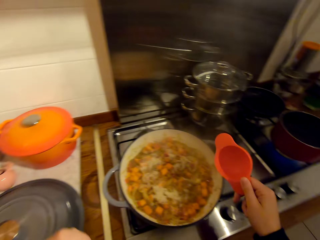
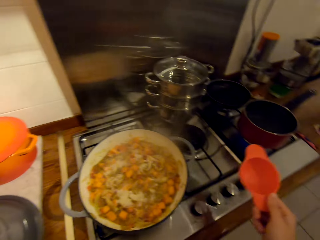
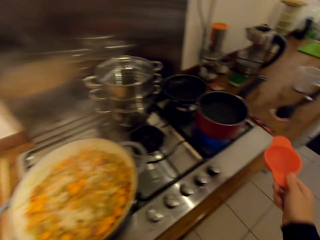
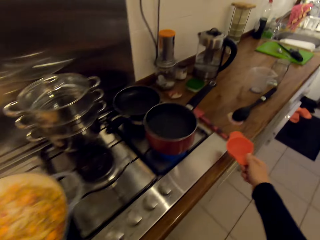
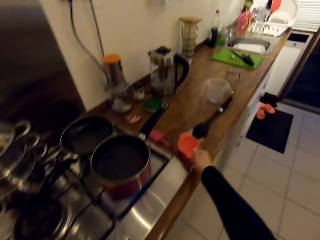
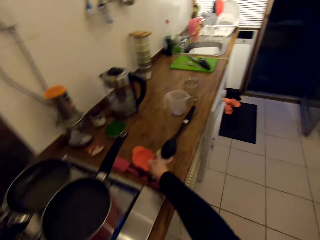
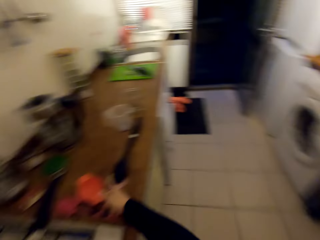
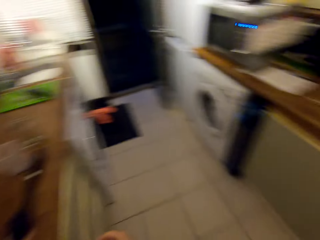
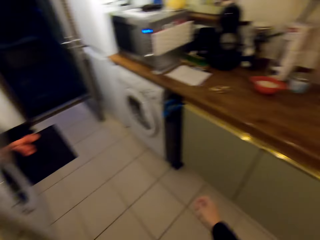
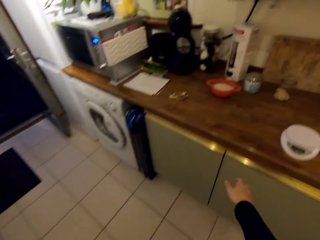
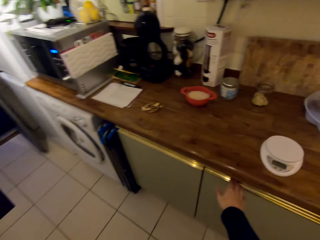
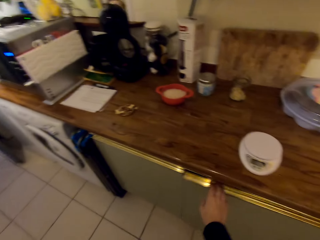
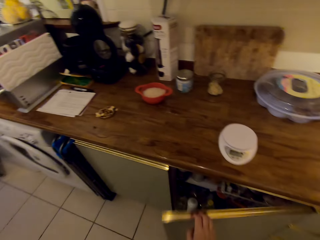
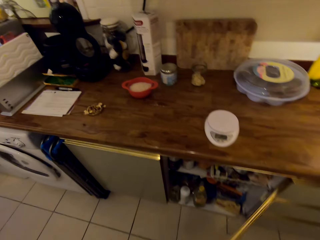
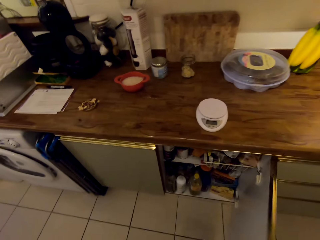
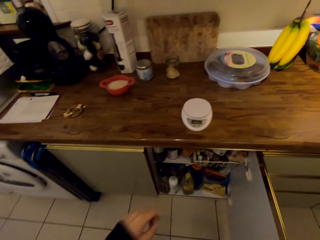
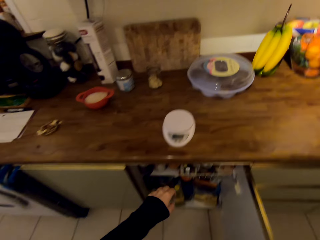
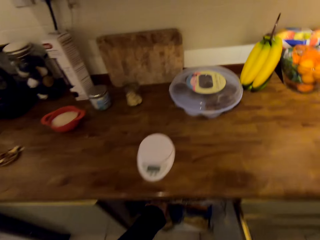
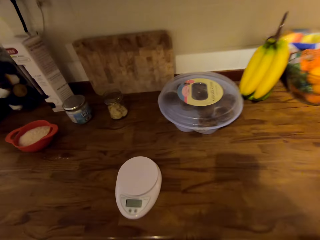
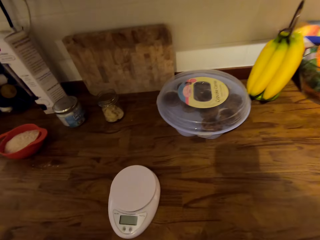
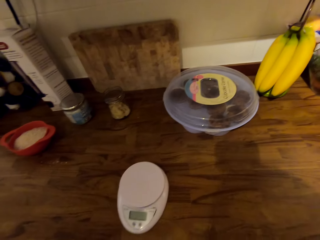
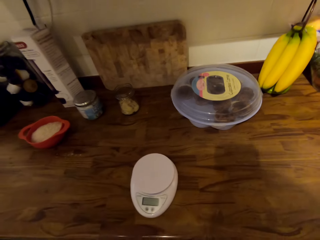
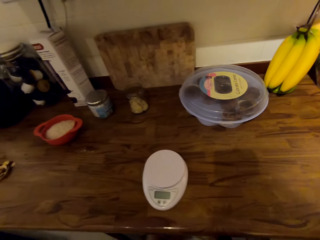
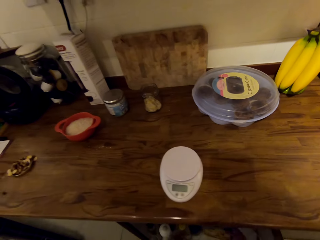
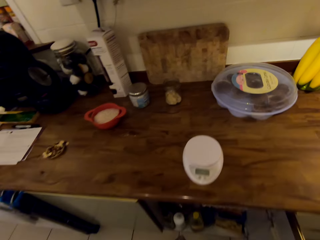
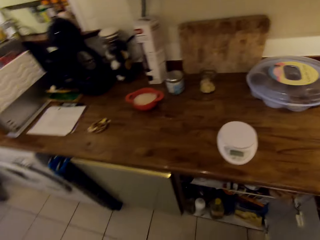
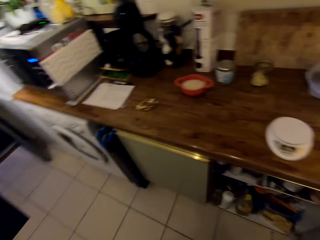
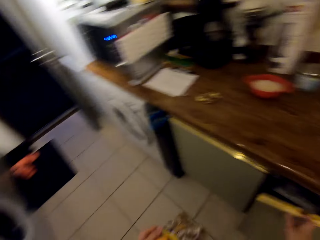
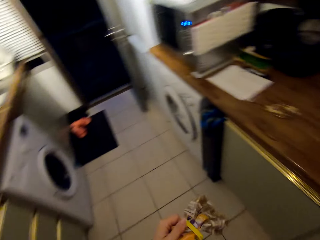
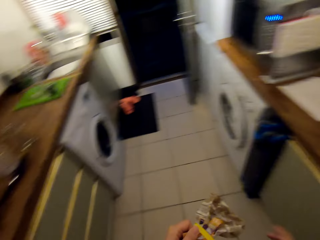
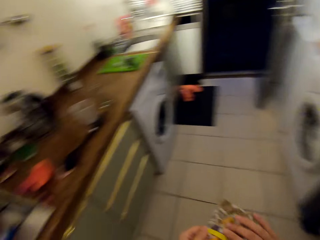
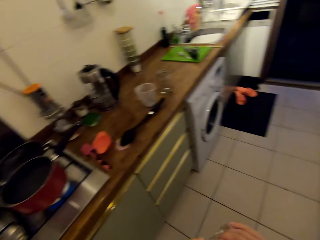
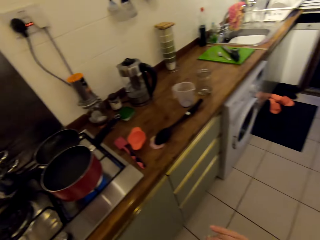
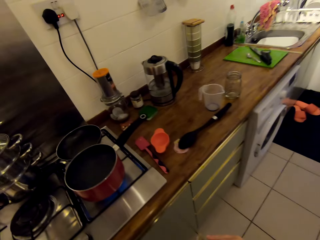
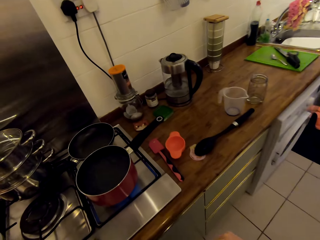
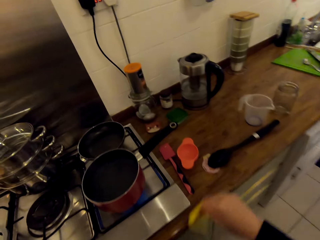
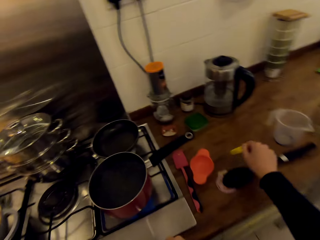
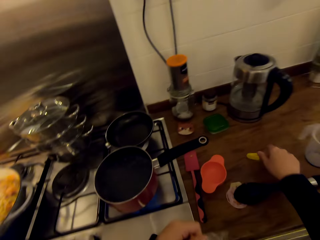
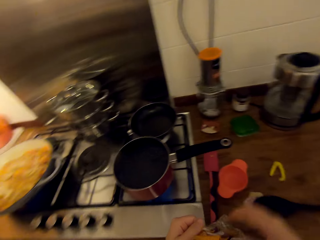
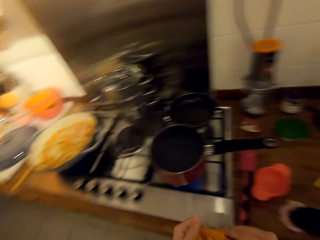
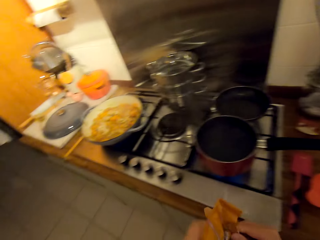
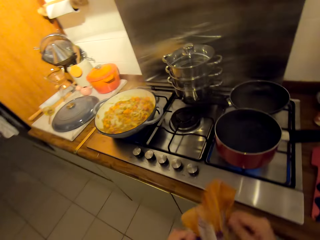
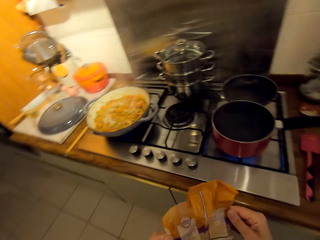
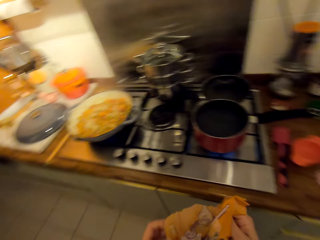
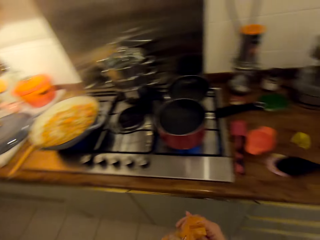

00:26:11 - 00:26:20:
The camera wearer places the measuring cup on the counter. They move towards the counter. They open the drawer and open the cabinet door. They close the cabinet door and close the drawer. They walk towards the cooker. They hold a packet of spice. They place the clip on the counter. They open the package.

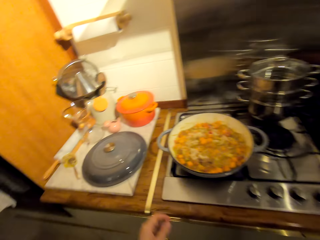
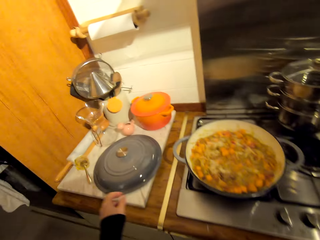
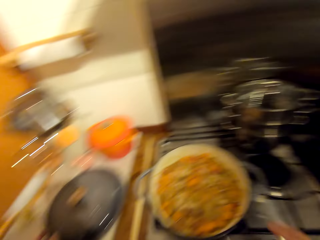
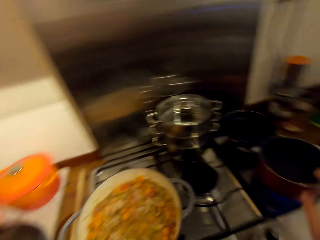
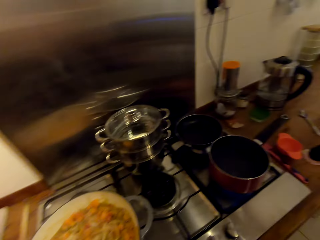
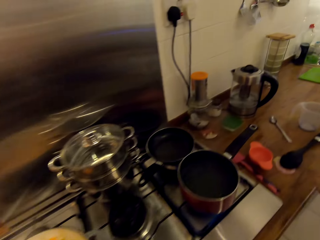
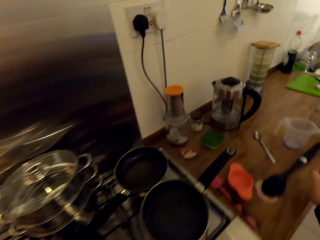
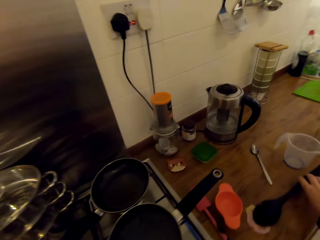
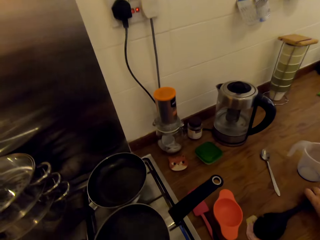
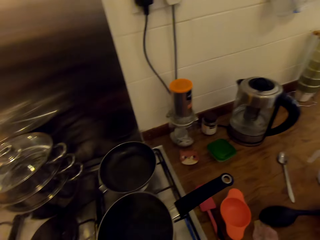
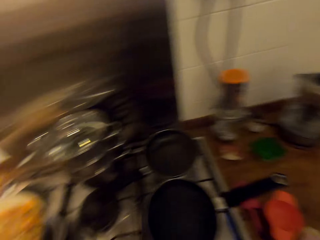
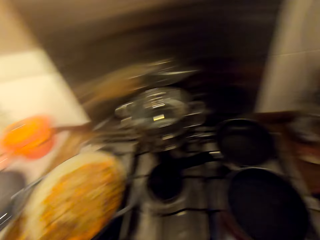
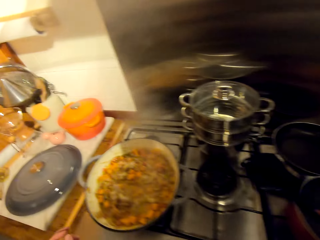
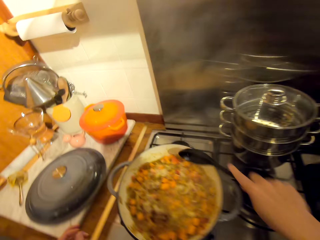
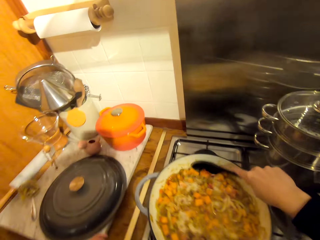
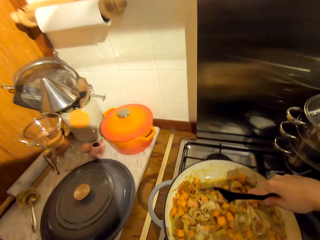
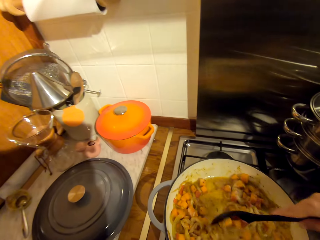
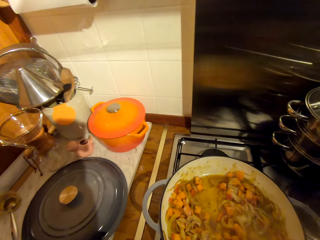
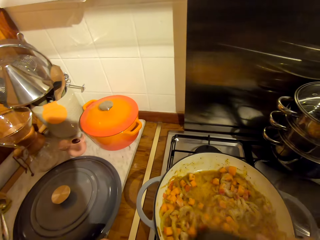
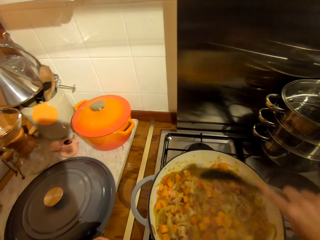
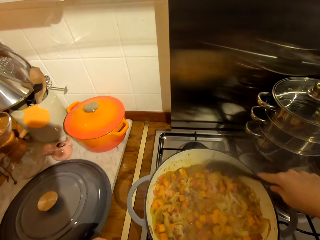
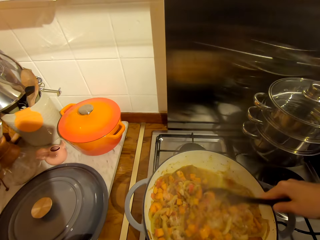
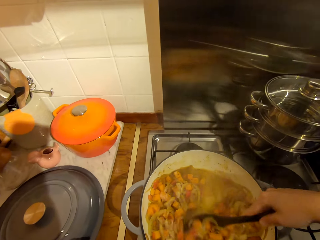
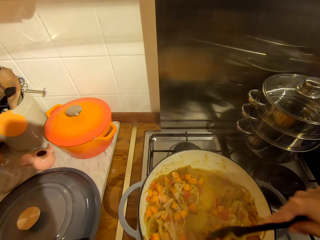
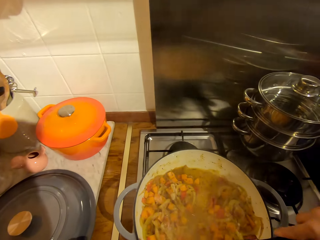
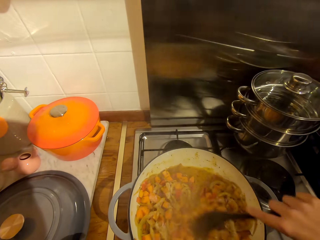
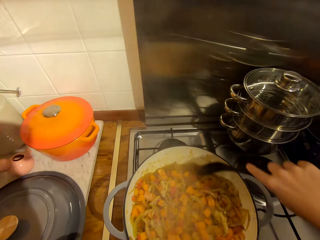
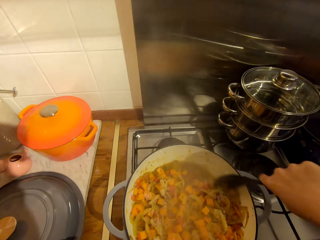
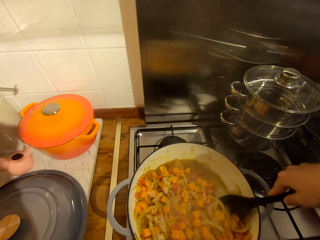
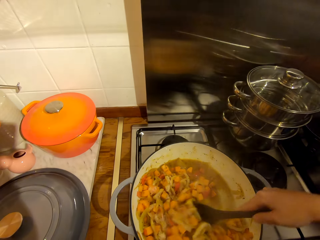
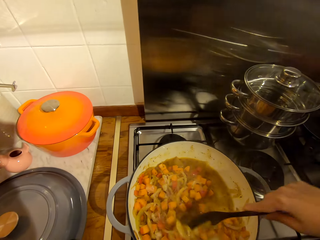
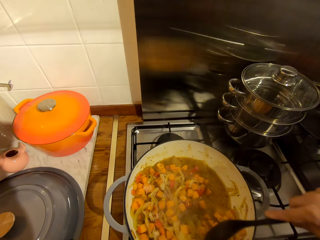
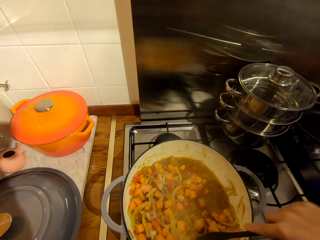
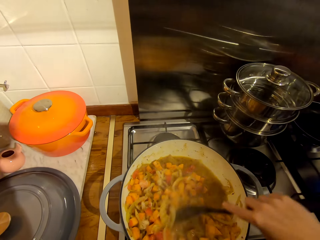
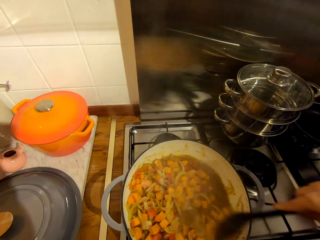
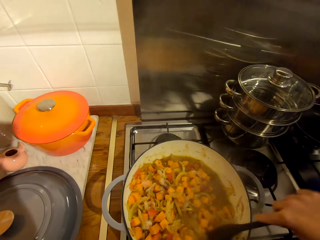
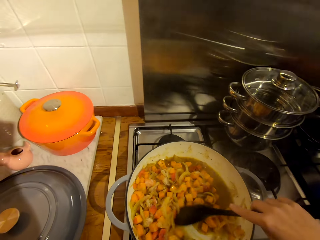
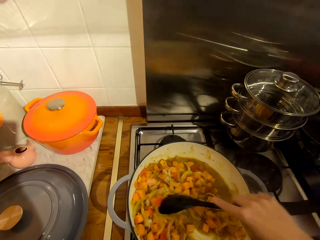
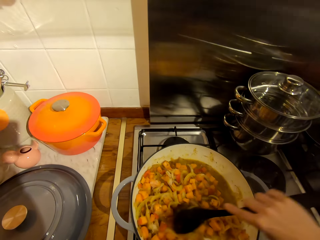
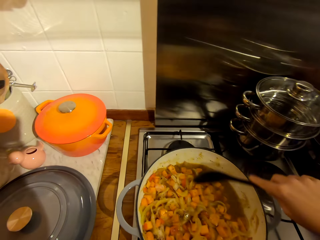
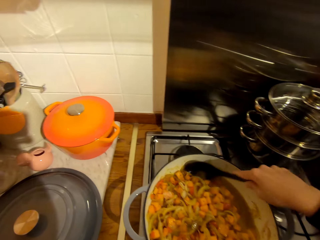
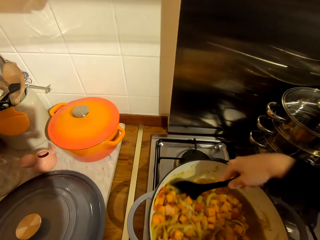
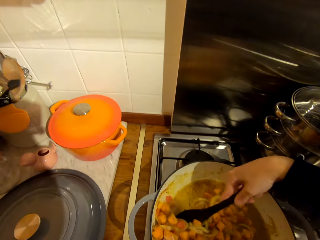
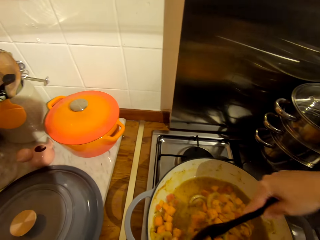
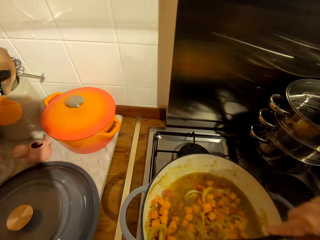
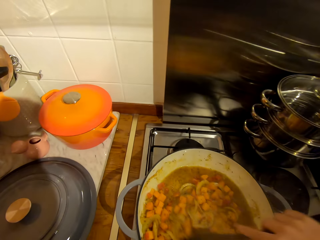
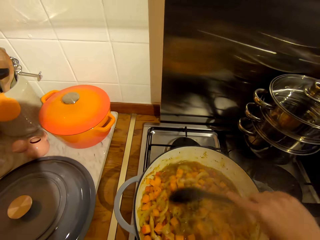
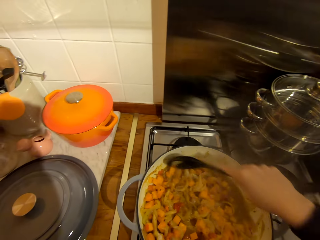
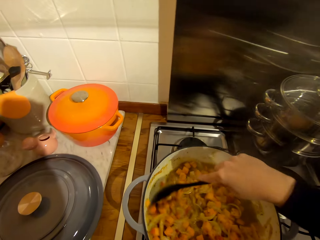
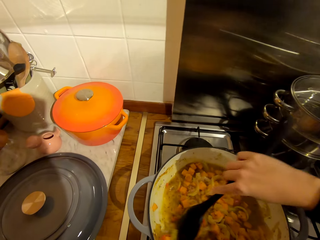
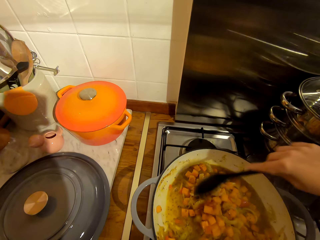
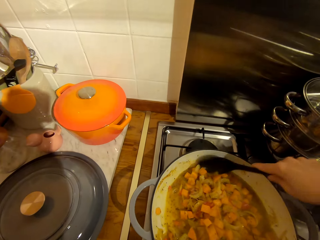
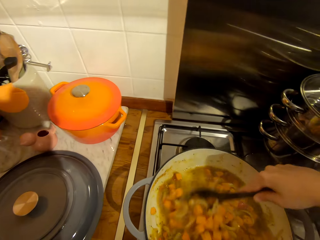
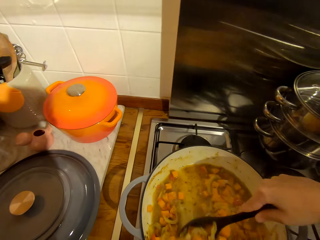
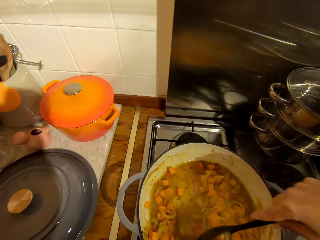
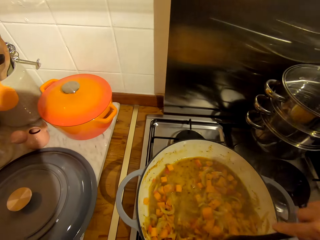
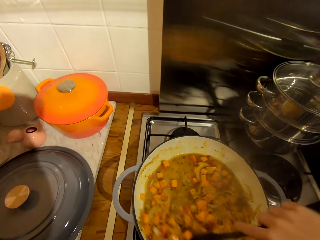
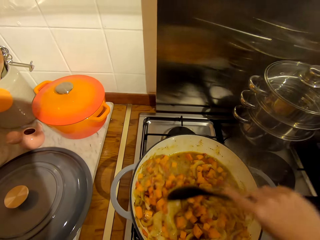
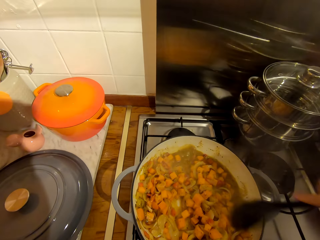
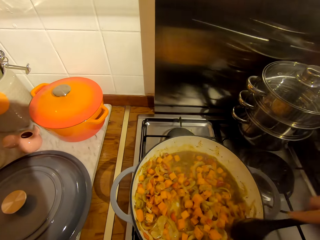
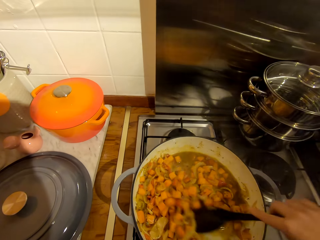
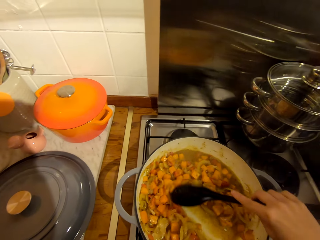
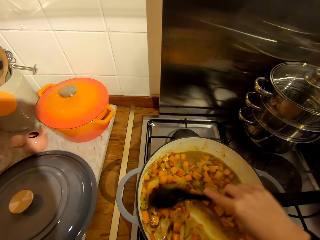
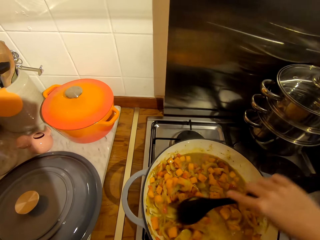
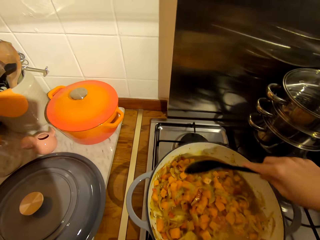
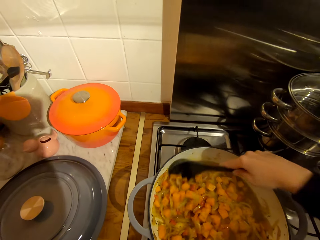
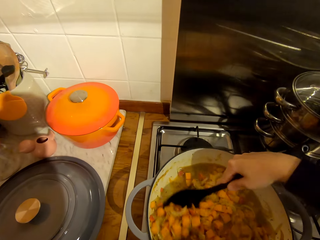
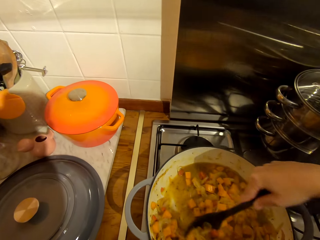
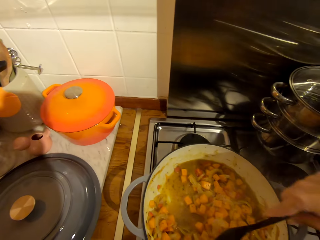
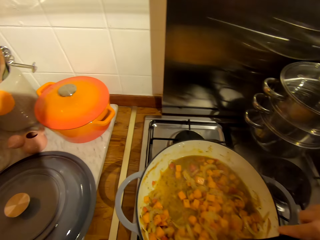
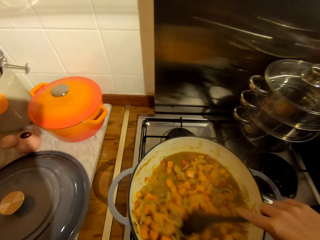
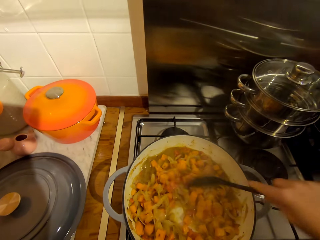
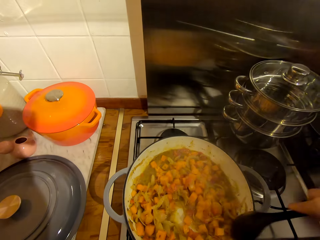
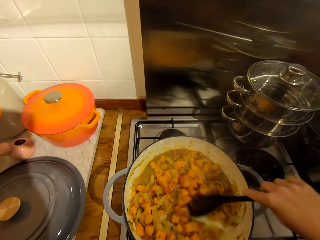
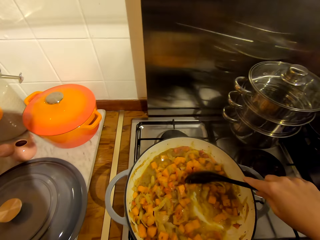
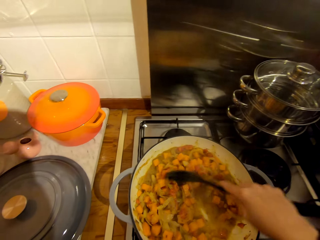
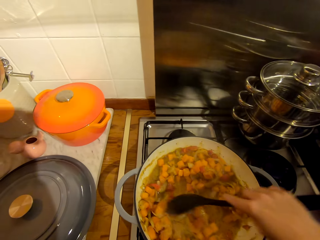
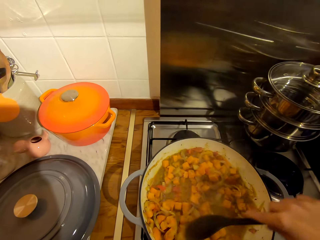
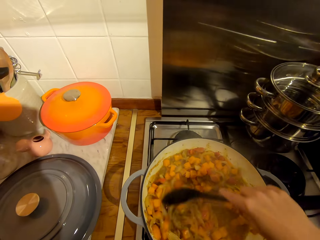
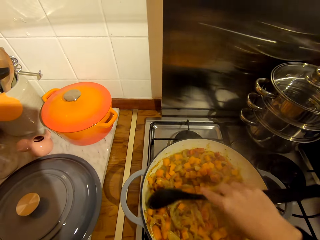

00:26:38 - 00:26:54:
The camera wearer picks up the spoon. They stir the stew with the spoon.
